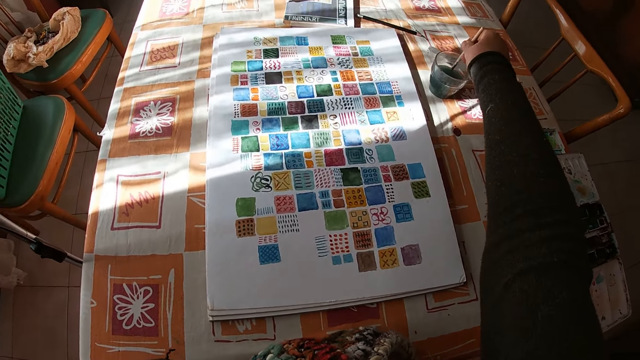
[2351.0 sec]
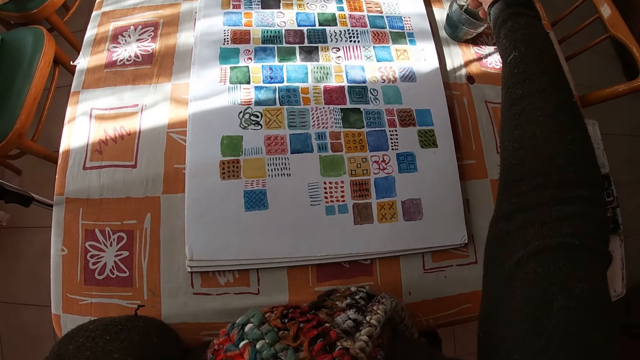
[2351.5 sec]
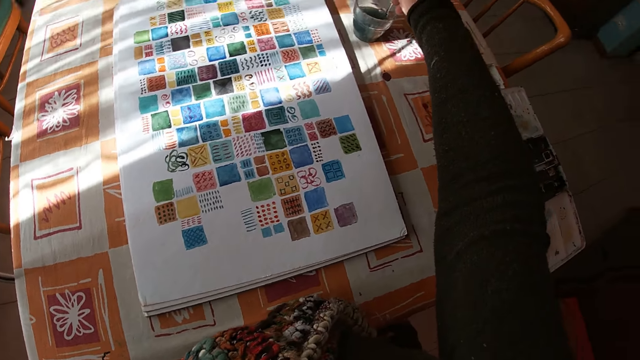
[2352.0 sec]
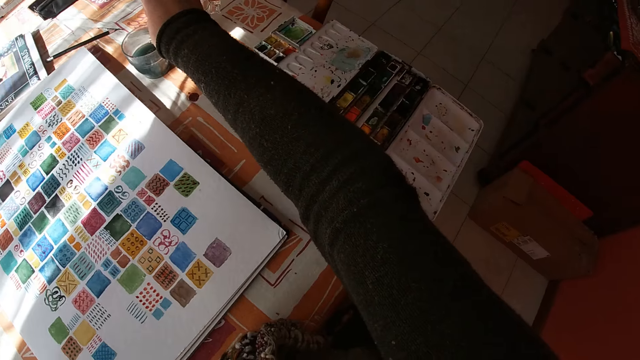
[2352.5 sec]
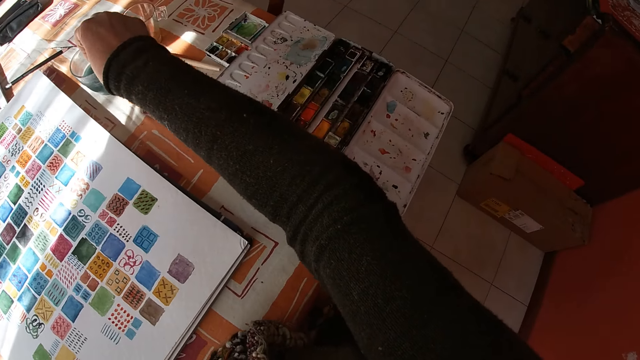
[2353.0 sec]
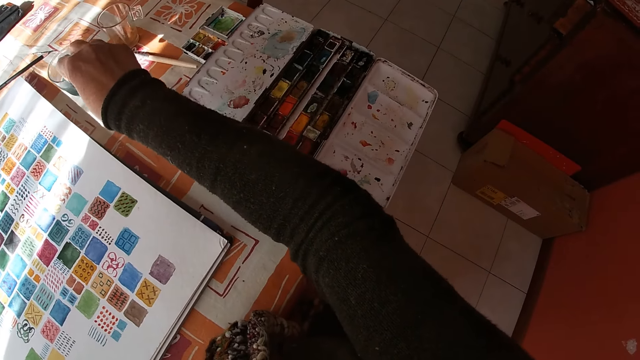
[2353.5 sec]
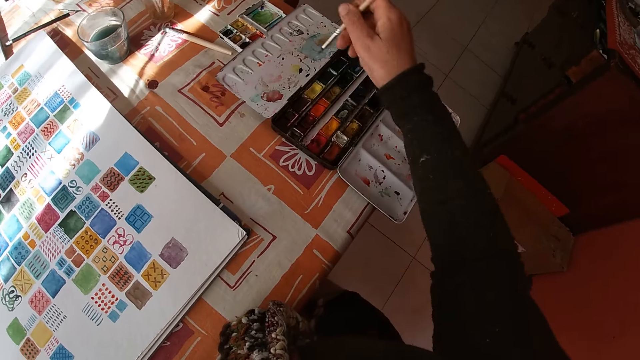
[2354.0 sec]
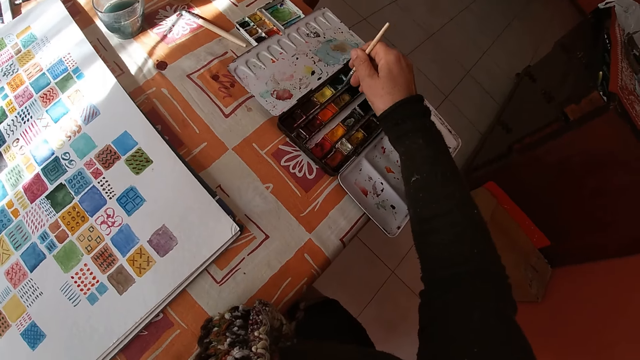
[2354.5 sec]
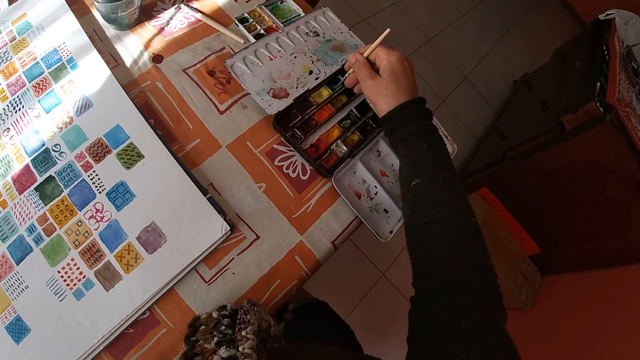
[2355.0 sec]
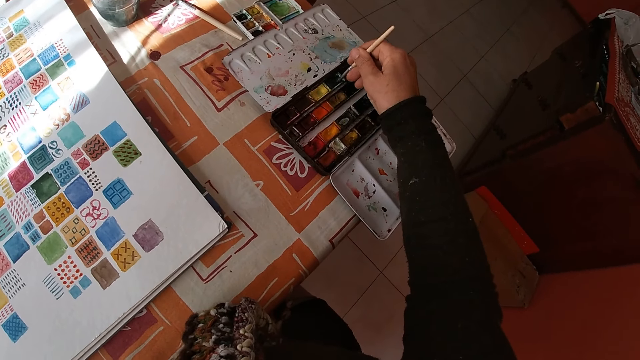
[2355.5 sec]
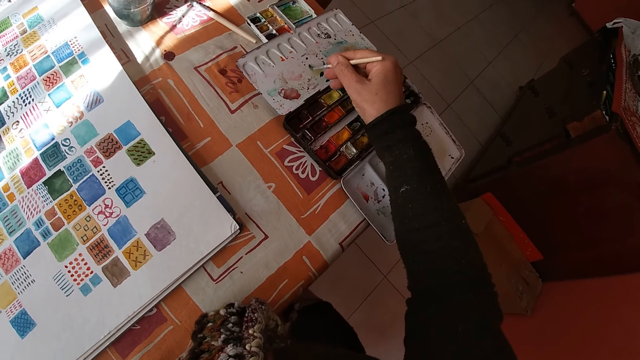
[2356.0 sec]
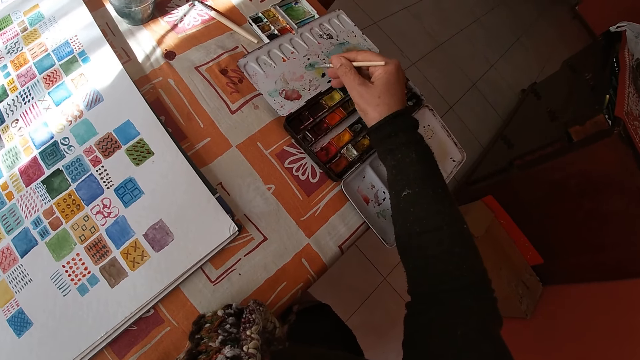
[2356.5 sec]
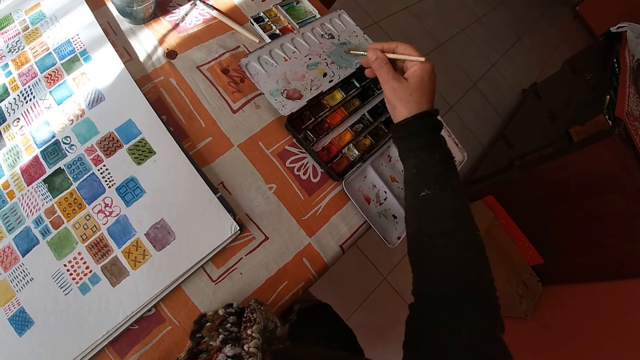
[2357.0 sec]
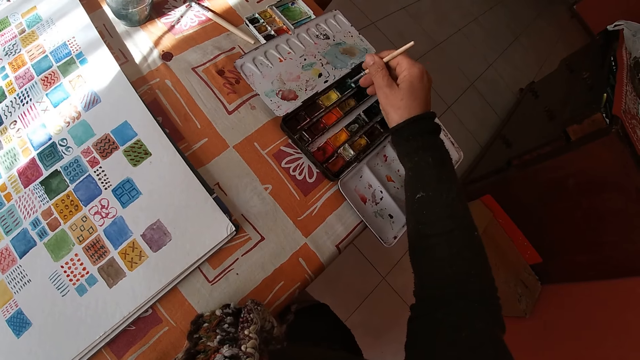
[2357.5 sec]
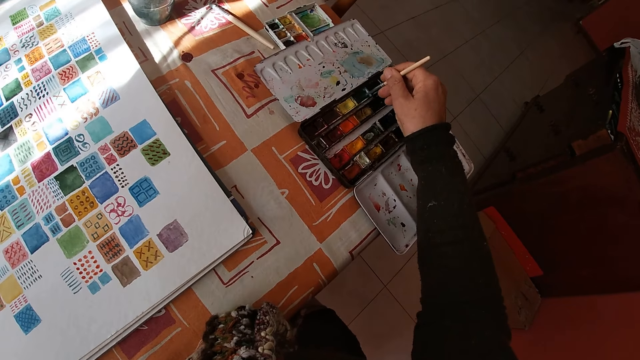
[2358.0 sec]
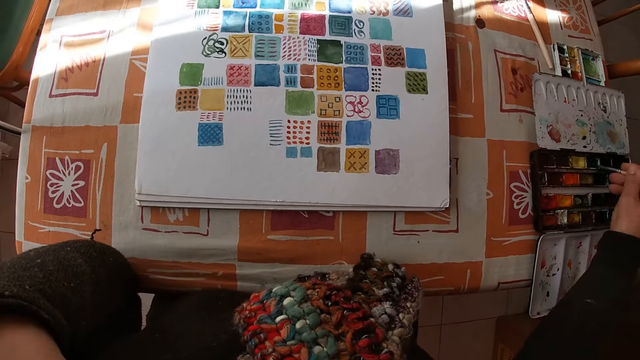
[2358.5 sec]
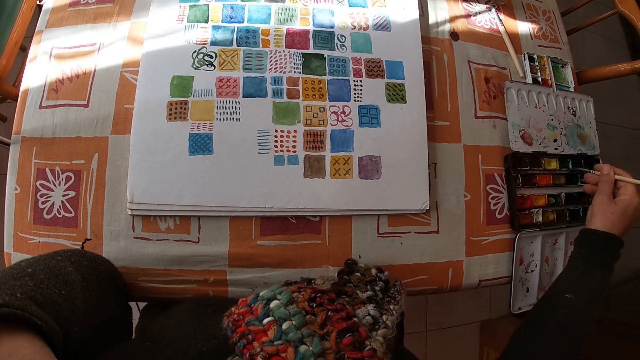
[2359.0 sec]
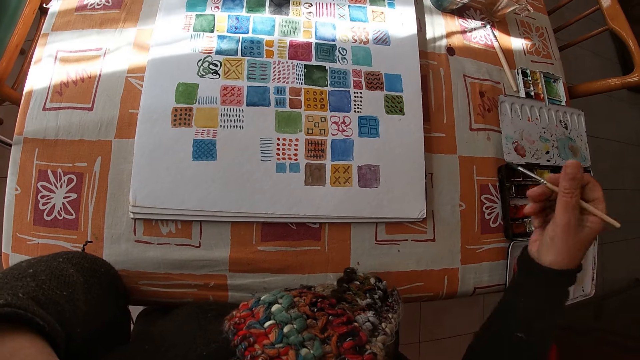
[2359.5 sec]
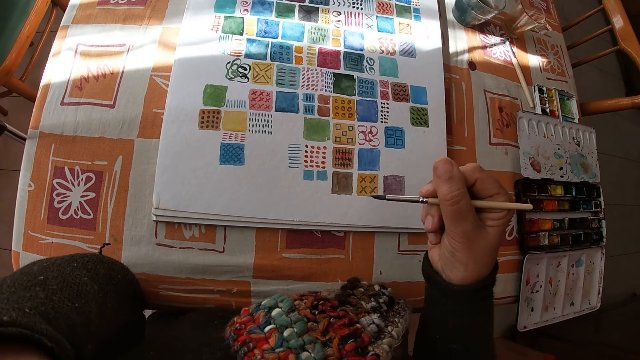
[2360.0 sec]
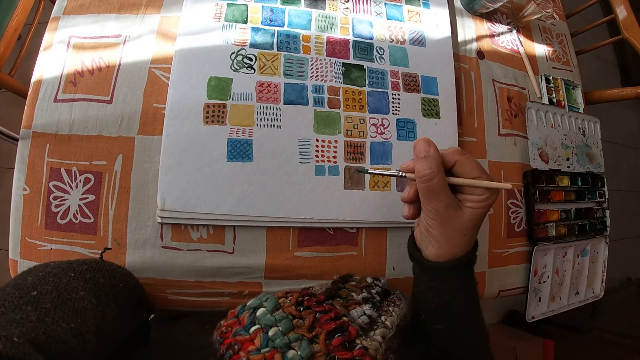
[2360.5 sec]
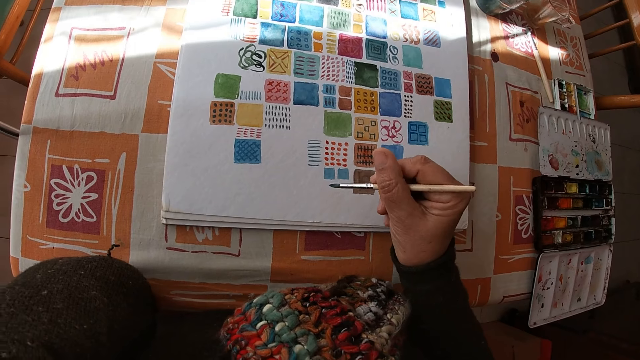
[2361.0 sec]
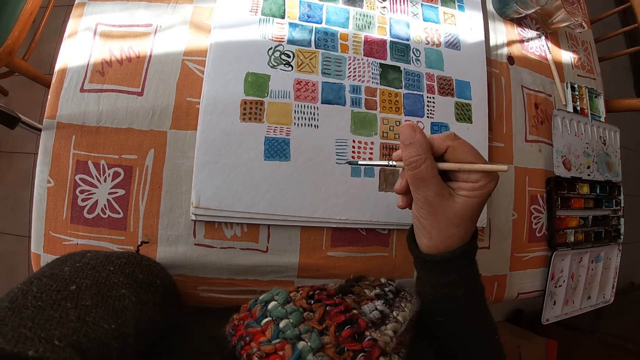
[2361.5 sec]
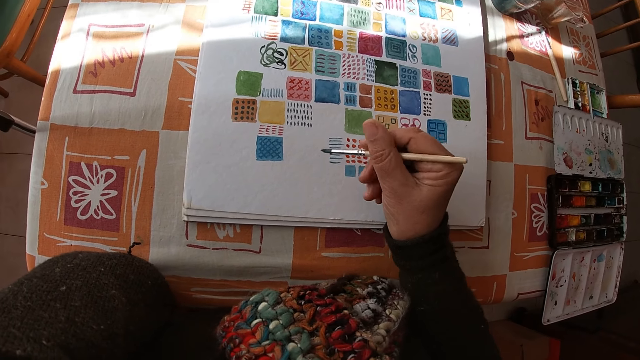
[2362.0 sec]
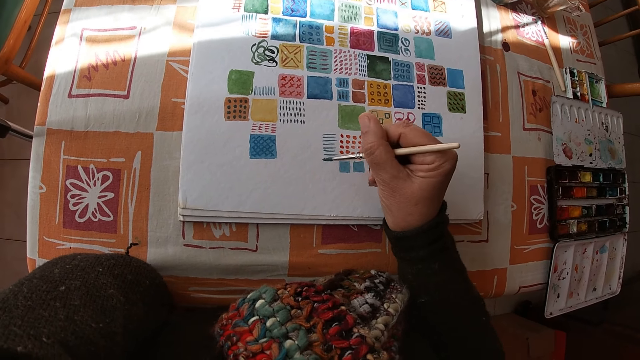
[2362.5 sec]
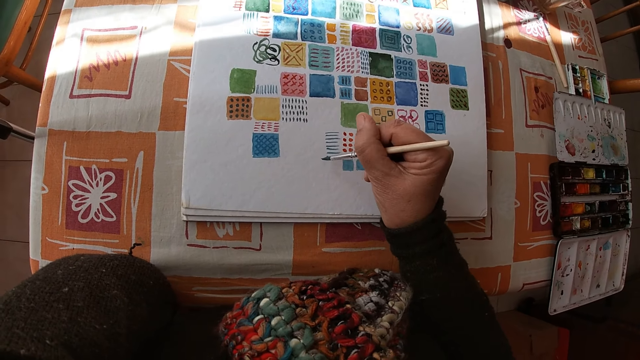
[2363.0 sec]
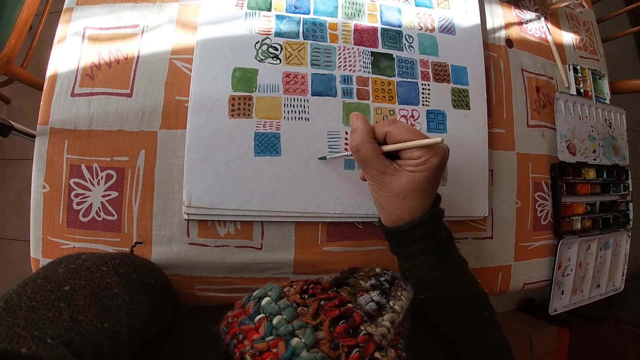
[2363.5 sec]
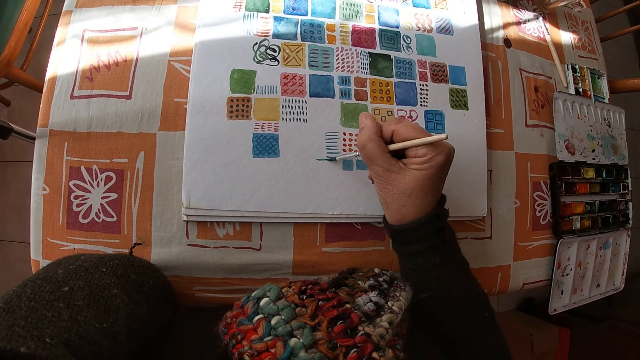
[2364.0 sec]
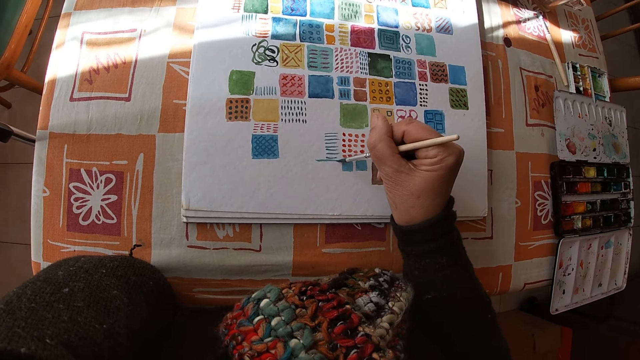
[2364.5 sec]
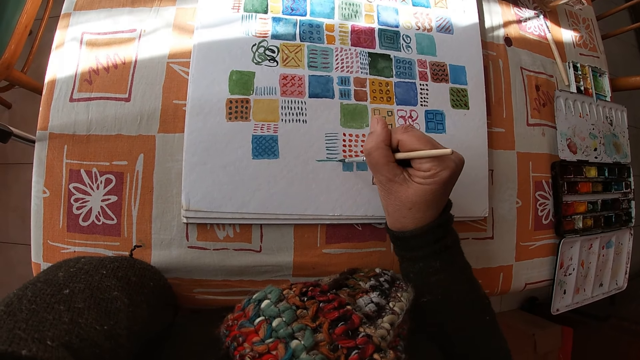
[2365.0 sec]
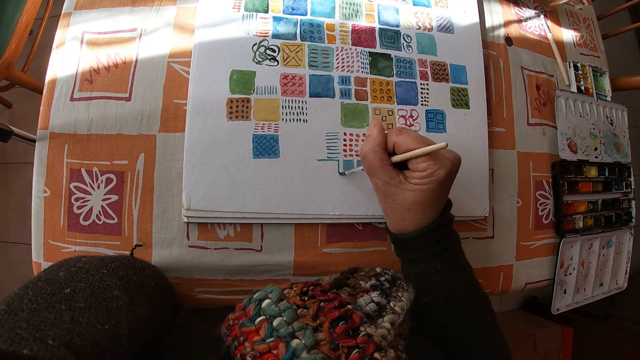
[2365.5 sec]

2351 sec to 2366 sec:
The camera wearer rinses the paint brush in the bowl of water on the table with her right hand. She shakes the paint brush. She dips the paint brush in the color palette on the table with her right hand. She applies the paint on the paint box. She applies the paint on the paint brush. She holds the paint brush. She places her right arm on the table in the room. She paints on the canvas pad on the table with the paint brush in her right hand.

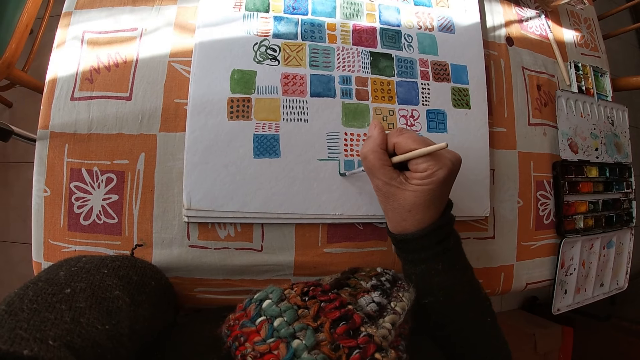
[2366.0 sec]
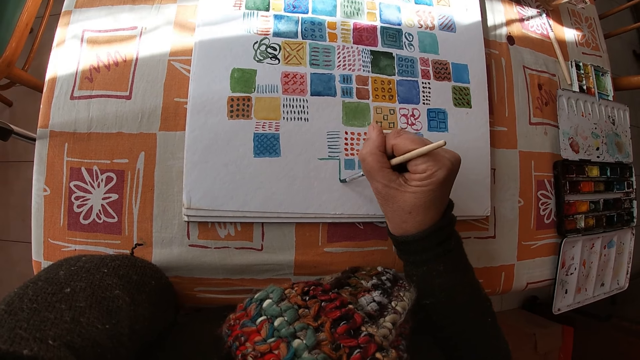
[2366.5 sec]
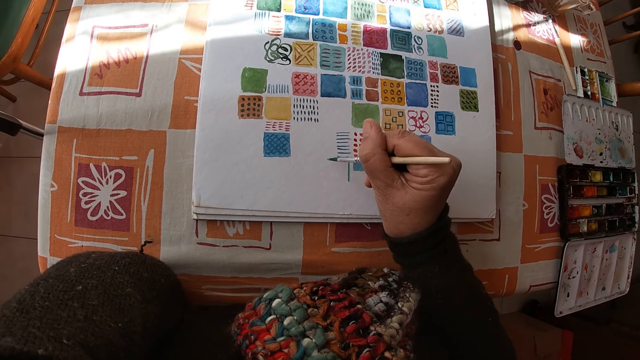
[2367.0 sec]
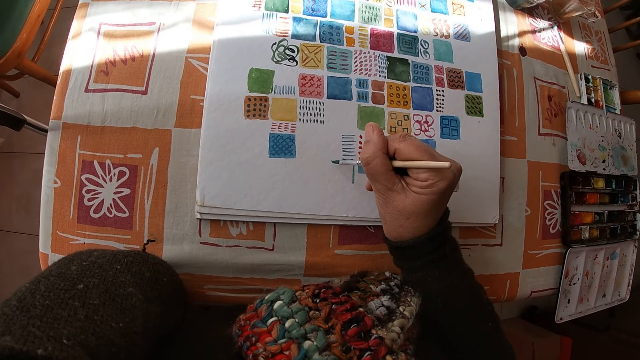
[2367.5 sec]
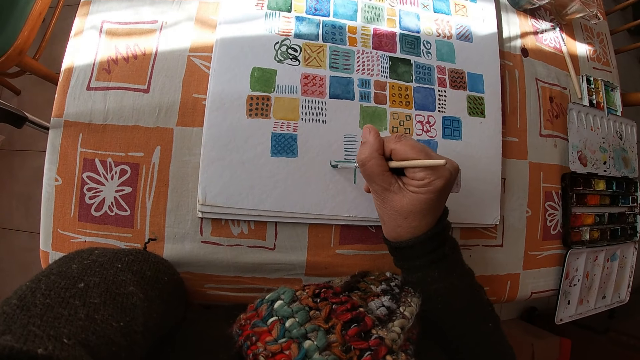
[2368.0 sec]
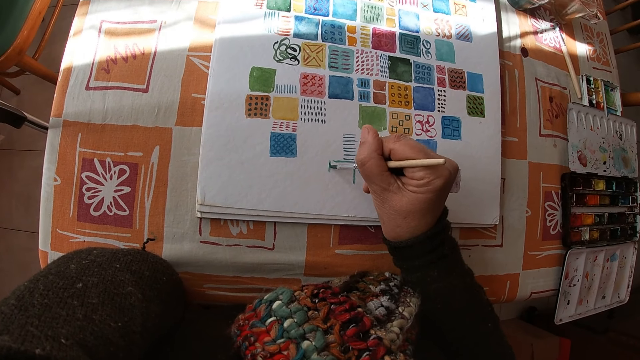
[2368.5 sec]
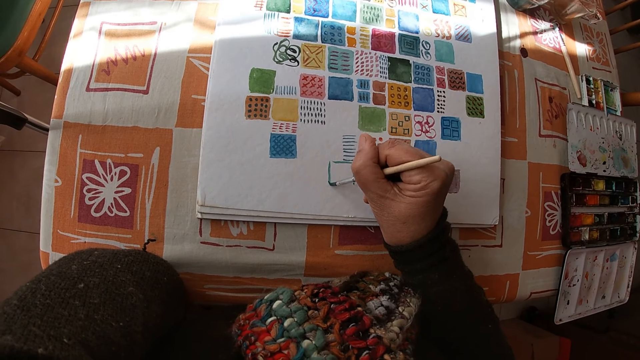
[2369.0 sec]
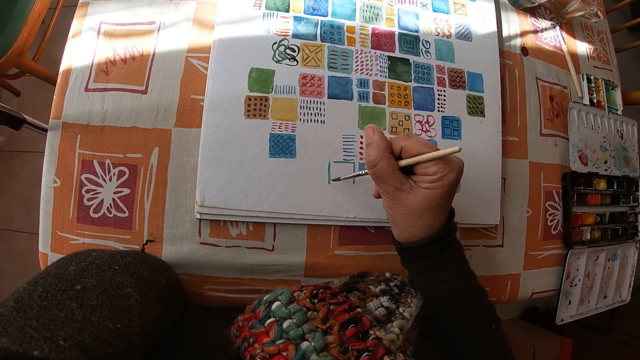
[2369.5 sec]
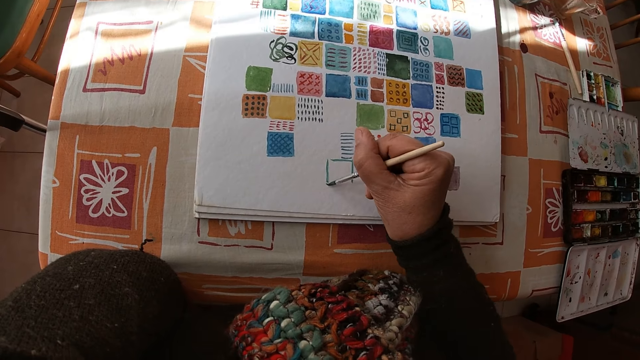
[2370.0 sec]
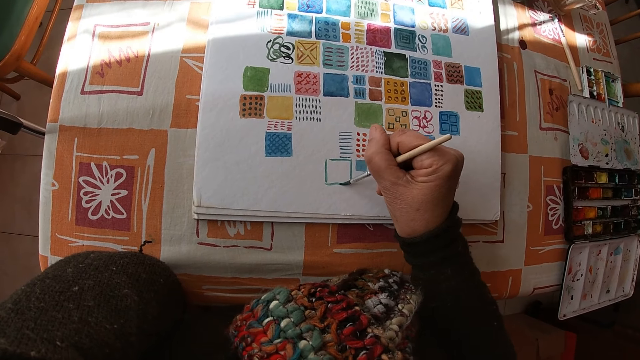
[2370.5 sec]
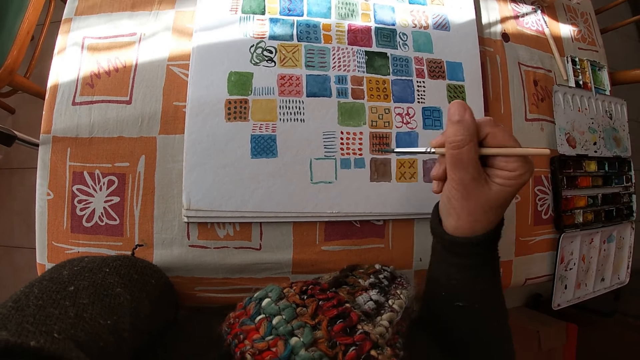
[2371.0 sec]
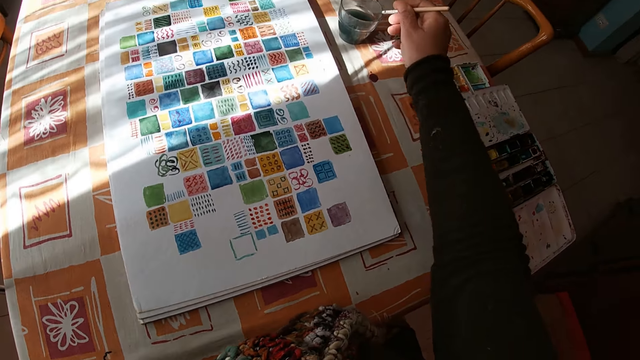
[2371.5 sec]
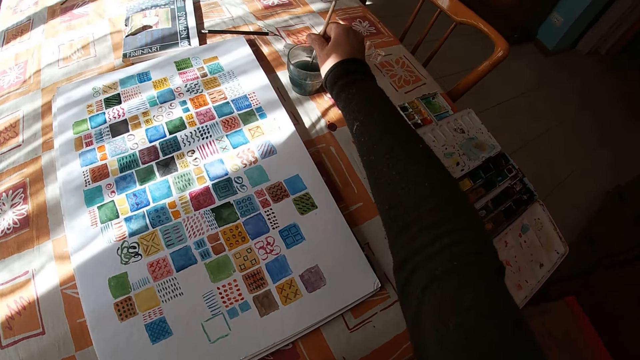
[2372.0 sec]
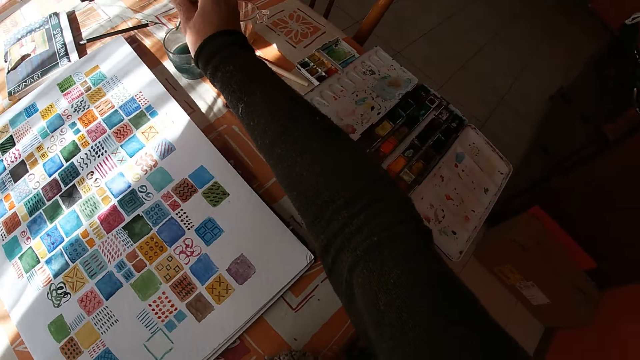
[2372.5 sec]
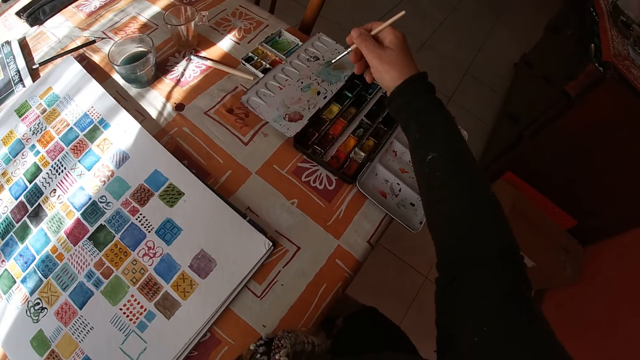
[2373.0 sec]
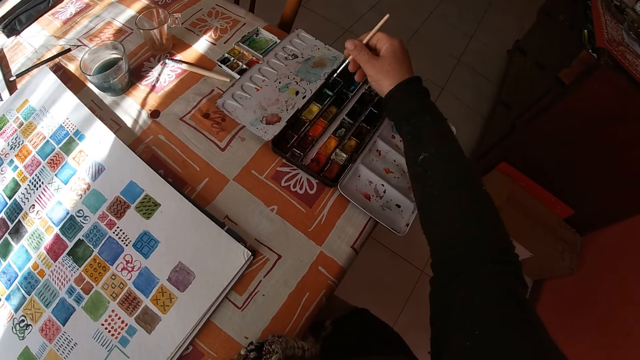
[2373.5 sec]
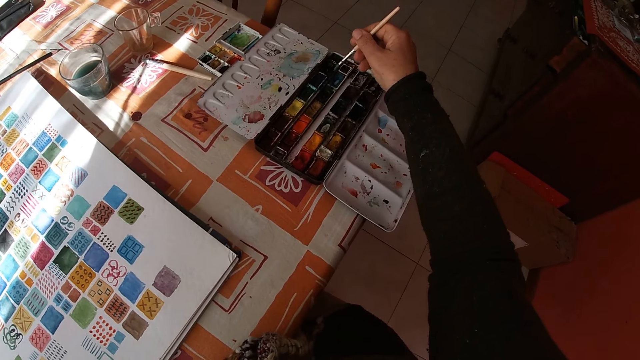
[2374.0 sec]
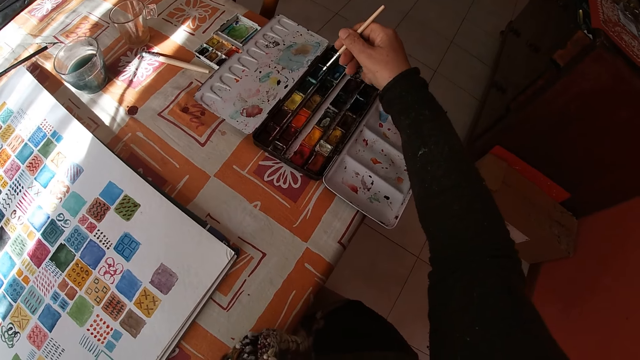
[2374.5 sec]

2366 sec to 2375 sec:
The camera wearer rinses the paint brush in the bowl of water on the table with her right hand. She dips the paint brush in the color palette on the table with her right hand. She holds the paint brush.
